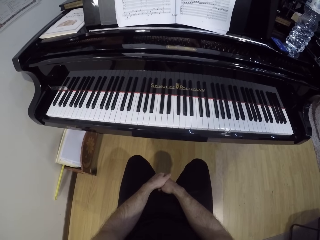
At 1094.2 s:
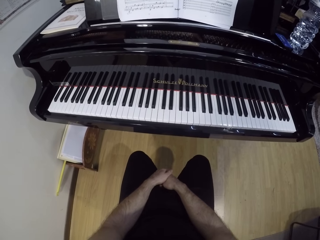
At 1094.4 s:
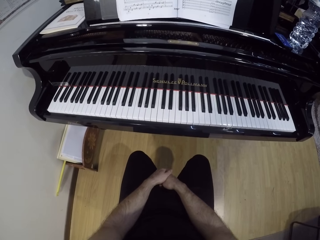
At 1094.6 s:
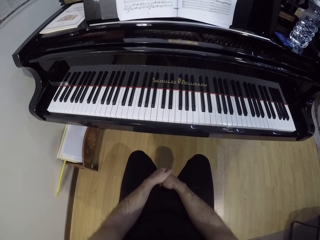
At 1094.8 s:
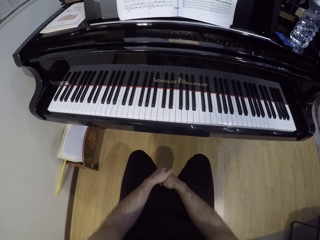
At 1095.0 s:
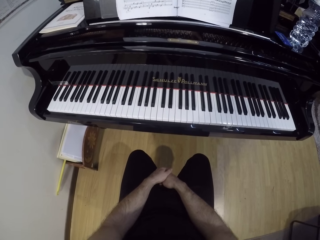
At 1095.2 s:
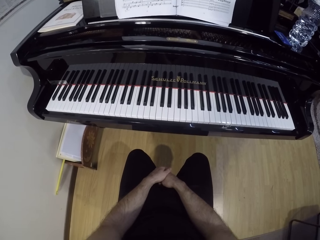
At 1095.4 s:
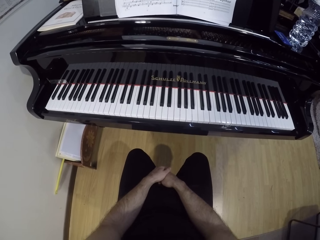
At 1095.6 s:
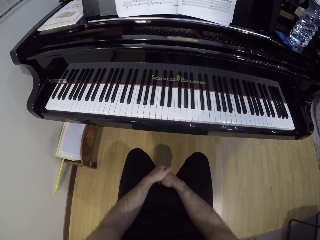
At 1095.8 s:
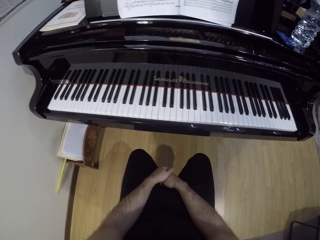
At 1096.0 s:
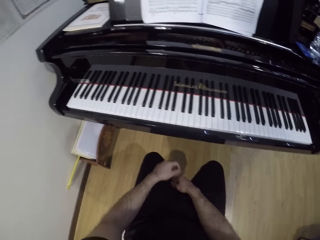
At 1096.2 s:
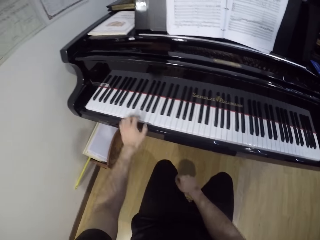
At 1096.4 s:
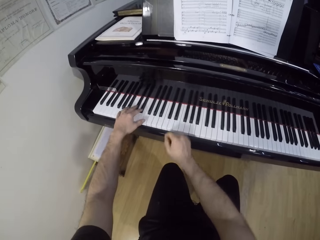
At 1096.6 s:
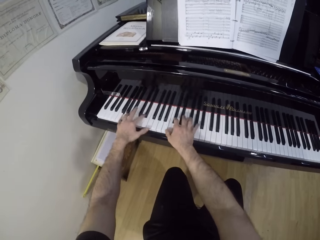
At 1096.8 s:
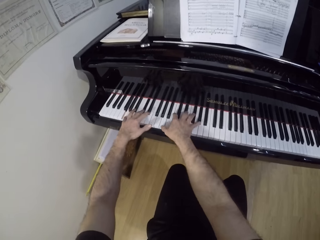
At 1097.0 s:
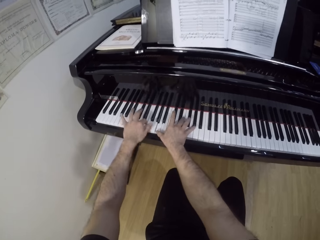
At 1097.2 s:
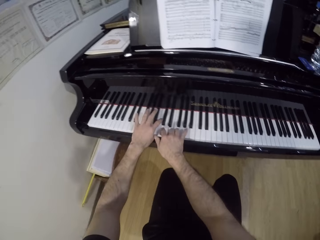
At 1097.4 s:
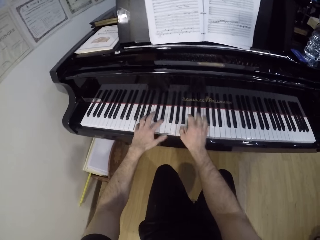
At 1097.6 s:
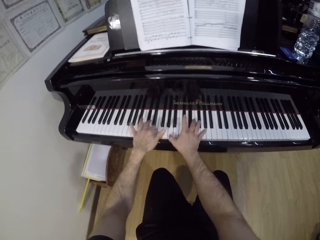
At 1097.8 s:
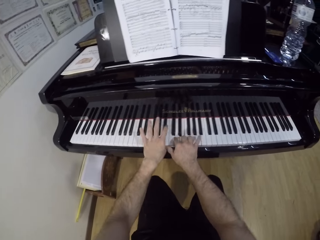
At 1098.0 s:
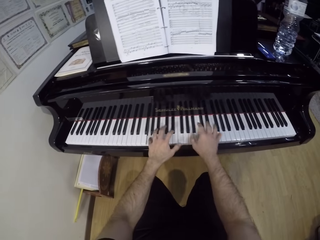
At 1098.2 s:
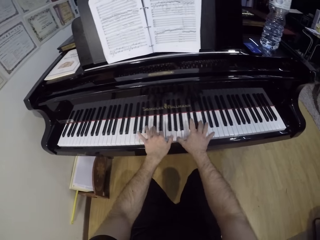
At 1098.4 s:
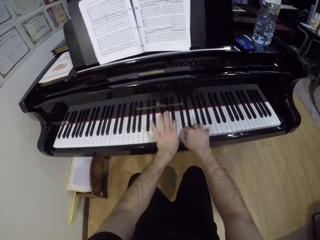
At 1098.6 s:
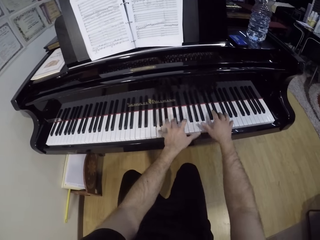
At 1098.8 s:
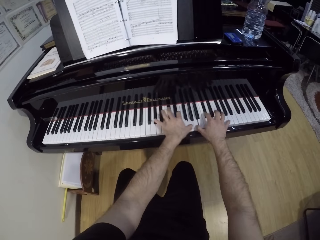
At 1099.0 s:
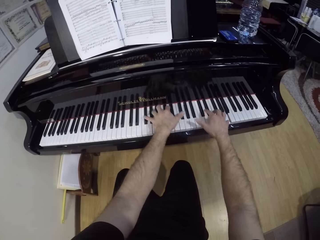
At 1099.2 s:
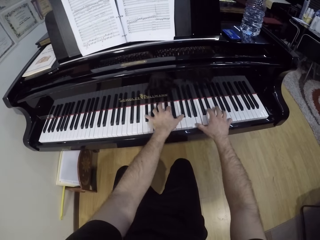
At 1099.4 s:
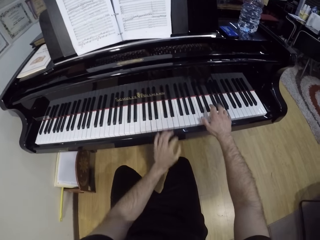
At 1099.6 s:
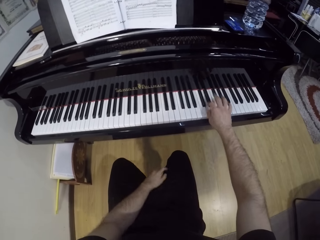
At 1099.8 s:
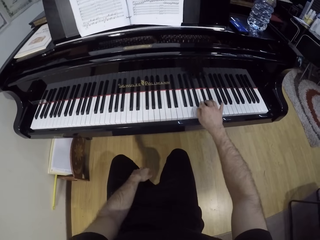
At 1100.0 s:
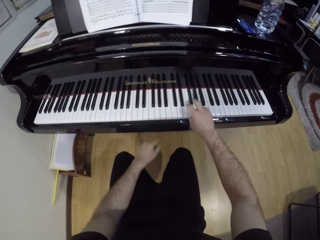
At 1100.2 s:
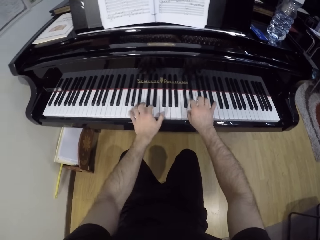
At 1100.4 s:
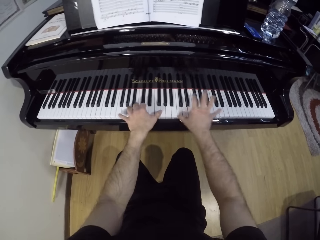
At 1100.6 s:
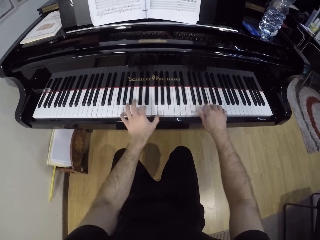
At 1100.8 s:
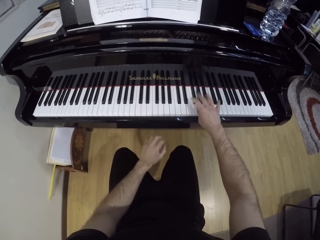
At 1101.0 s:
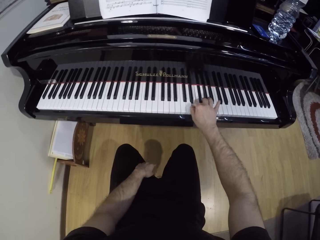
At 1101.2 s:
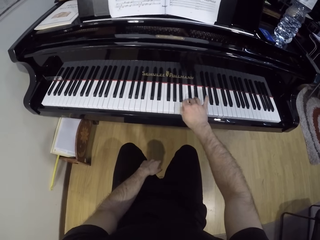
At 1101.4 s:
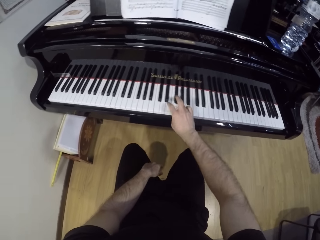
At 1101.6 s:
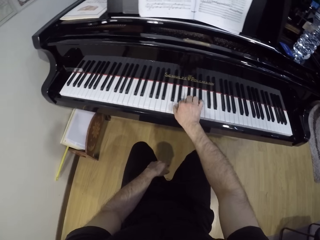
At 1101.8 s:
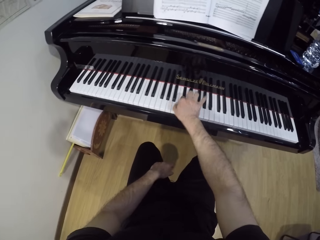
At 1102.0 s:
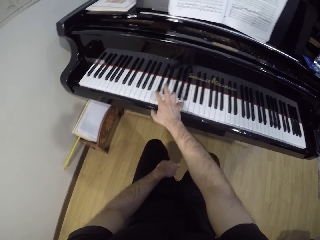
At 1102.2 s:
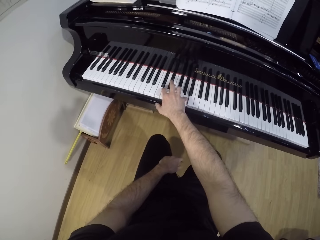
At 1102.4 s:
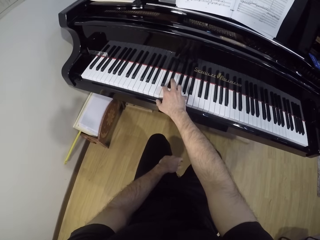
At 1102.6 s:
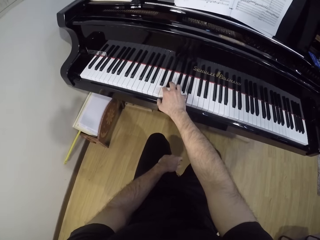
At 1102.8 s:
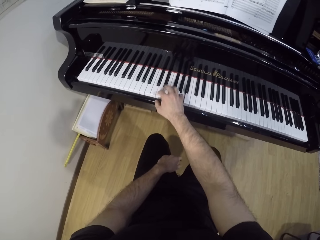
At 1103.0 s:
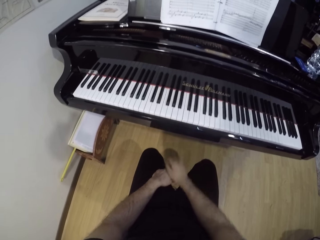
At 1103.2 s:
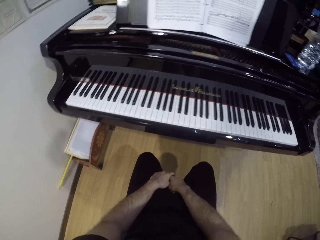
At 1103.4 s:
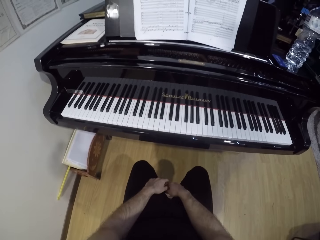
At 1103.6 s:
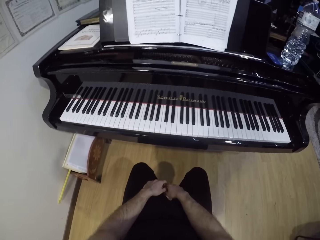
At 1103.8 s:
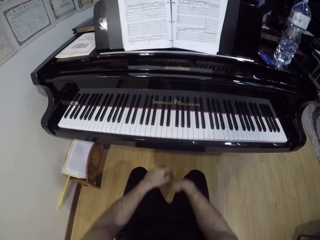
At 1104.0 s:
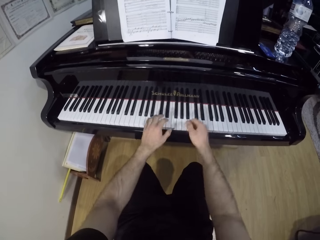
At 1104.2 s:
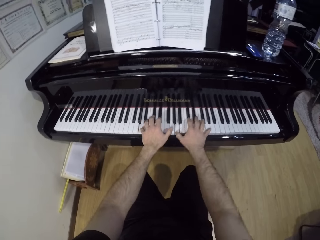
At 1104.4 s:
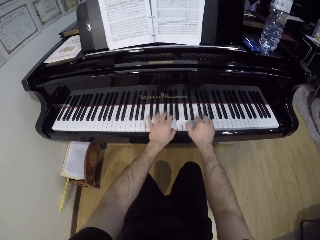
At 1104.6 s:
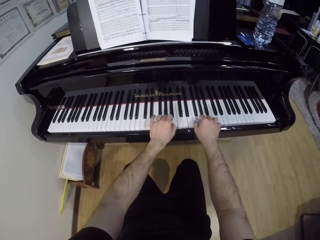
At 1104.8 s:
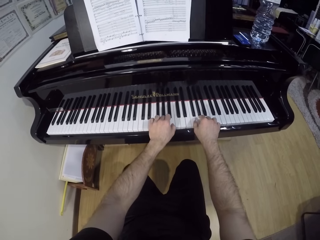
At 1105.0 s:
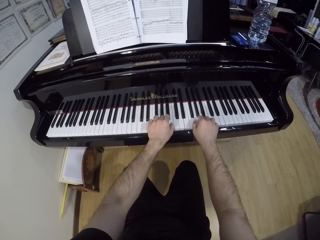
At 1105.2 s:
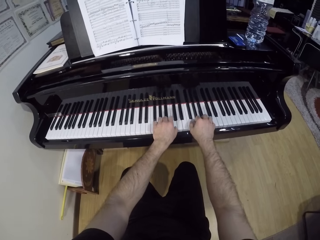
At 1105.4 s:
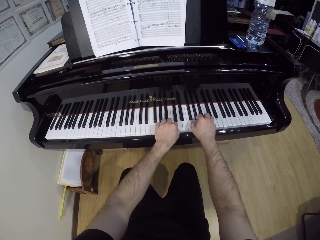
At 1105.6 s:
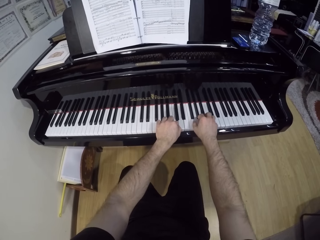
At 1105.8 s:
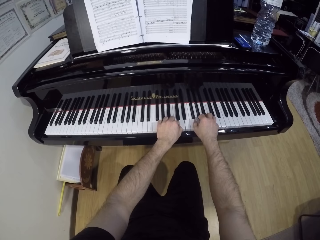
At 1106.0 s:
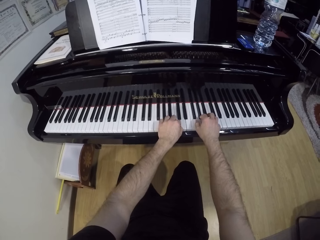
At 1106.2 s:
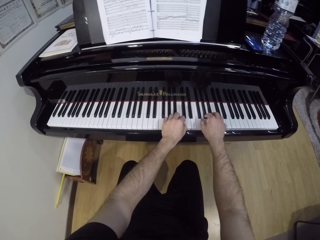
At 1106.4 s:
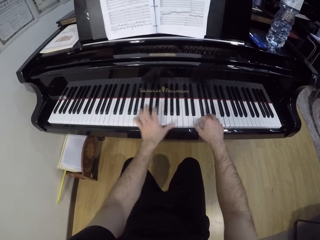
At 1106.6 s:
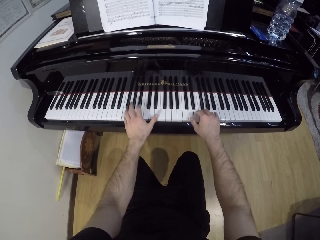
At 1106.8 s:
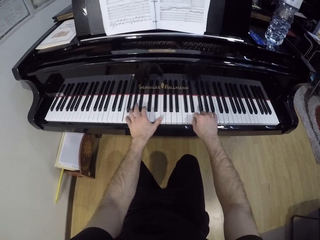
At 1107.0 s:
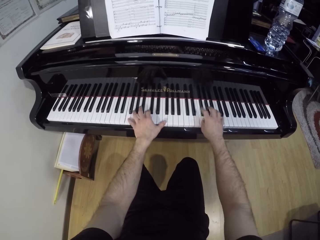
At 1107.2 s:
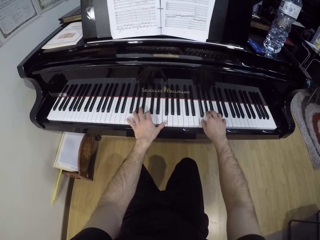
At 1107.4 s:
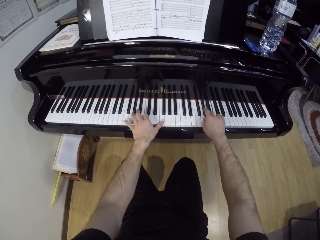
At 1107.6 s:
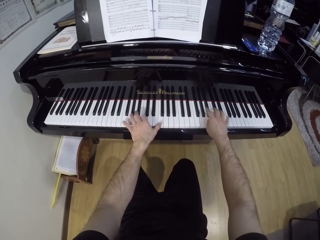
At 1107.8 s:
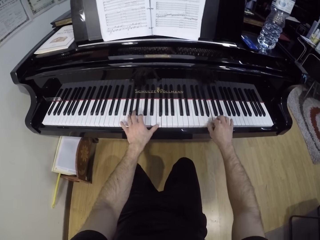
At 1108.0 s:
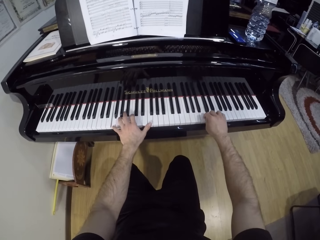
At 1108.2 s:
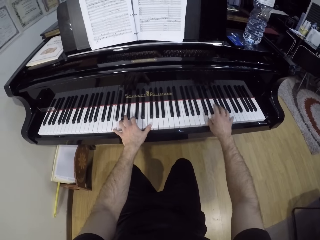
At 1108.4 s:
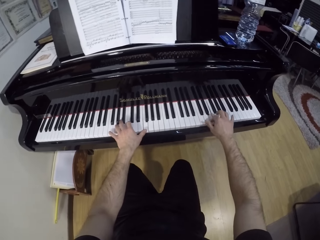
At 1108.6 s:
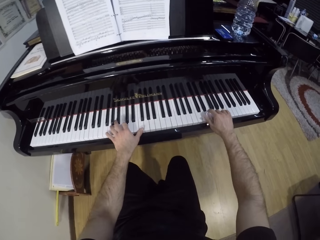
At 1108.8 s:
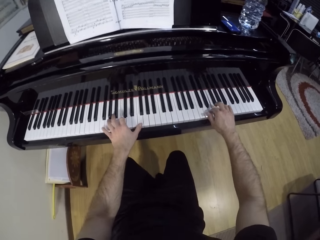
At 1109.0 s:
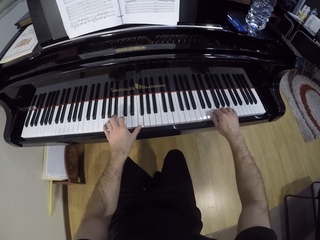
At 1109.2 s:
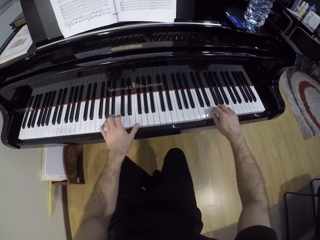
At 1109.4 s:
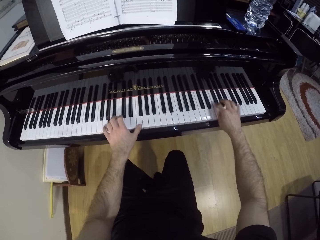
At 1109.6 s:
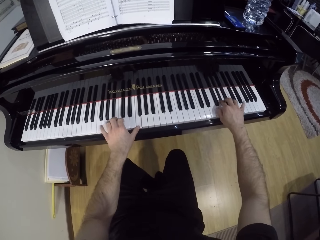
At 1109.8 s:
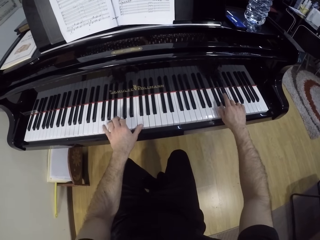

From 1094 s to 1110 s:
The camera wearer plays the piano with both hands. He plays the piano with his right hand. He plays the piano with both hands. He plays the piano with his right hand. He folds the hands. He plays the piano with both hands.

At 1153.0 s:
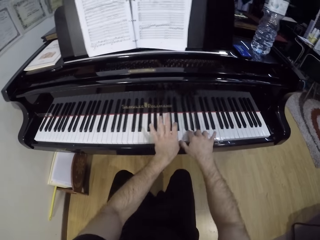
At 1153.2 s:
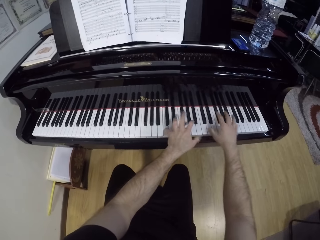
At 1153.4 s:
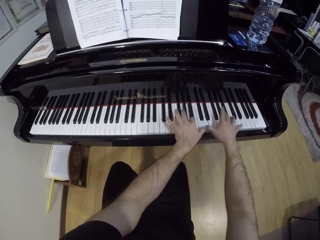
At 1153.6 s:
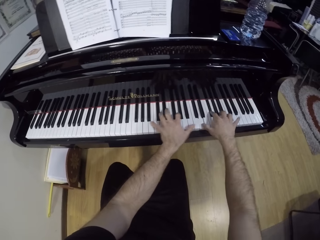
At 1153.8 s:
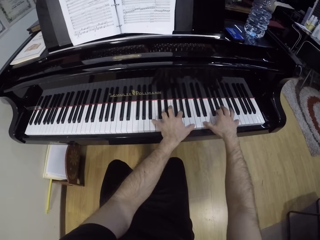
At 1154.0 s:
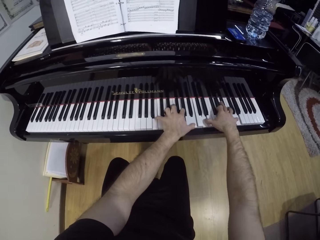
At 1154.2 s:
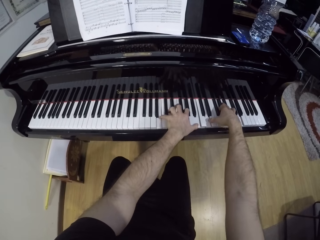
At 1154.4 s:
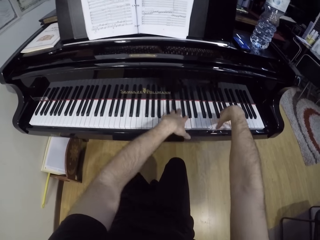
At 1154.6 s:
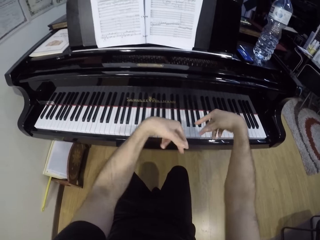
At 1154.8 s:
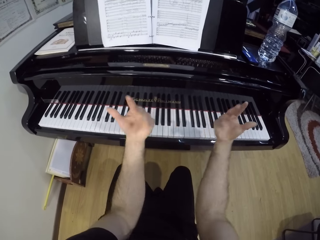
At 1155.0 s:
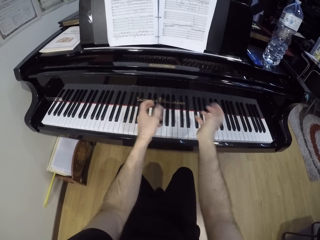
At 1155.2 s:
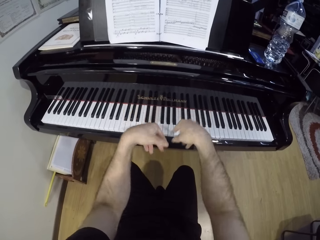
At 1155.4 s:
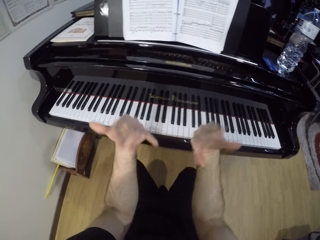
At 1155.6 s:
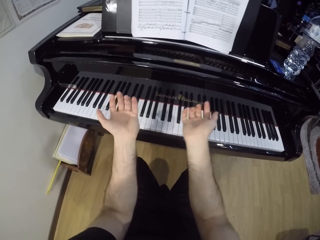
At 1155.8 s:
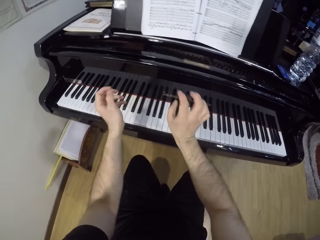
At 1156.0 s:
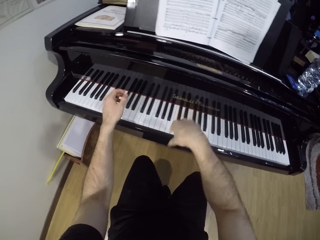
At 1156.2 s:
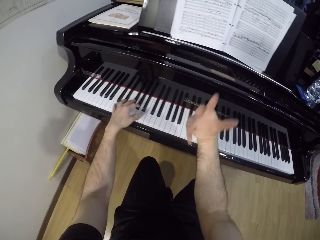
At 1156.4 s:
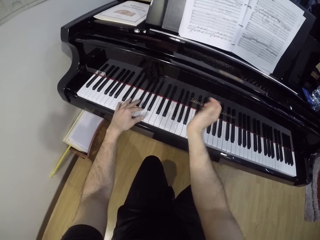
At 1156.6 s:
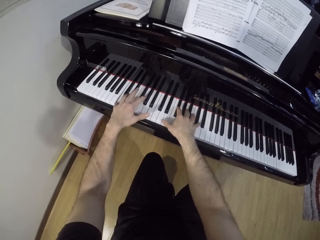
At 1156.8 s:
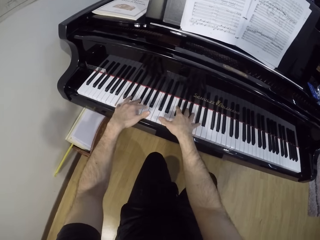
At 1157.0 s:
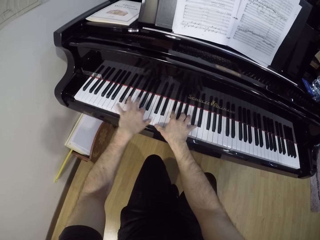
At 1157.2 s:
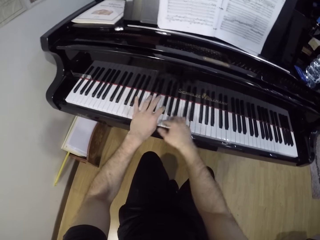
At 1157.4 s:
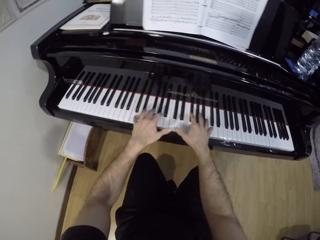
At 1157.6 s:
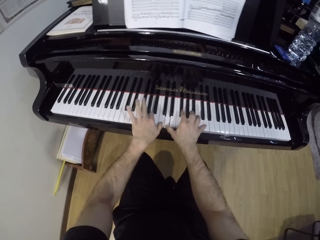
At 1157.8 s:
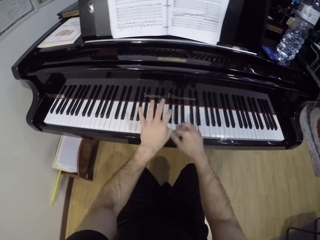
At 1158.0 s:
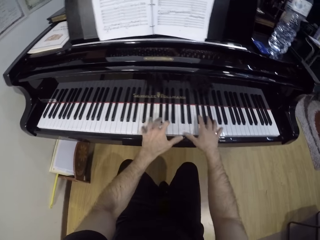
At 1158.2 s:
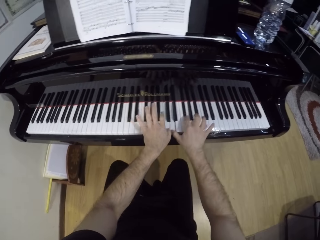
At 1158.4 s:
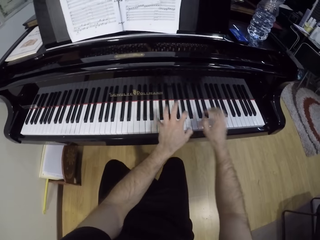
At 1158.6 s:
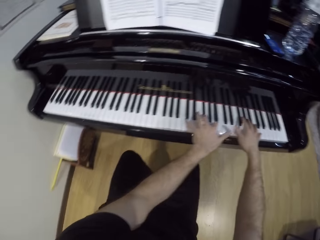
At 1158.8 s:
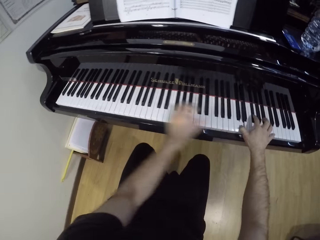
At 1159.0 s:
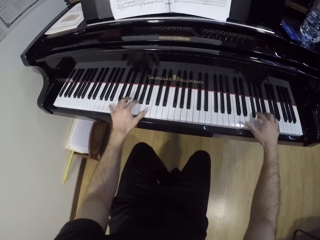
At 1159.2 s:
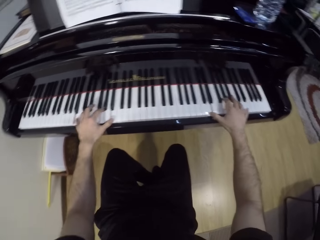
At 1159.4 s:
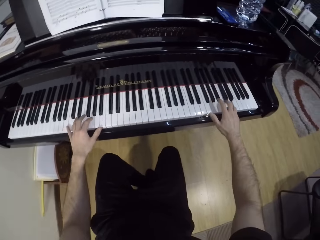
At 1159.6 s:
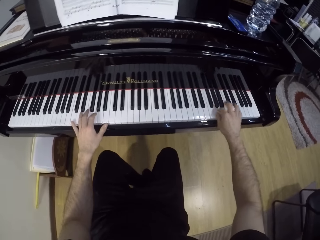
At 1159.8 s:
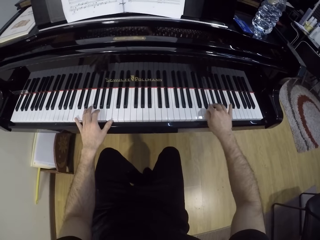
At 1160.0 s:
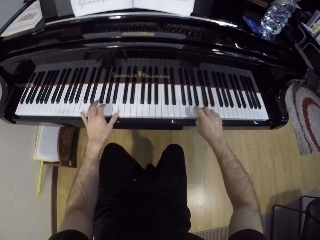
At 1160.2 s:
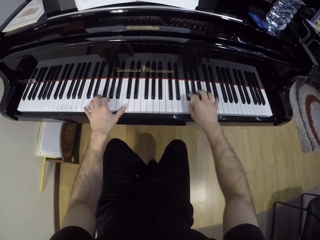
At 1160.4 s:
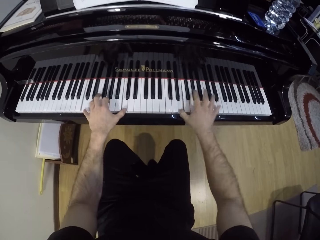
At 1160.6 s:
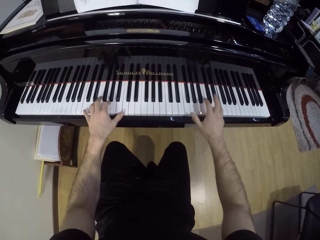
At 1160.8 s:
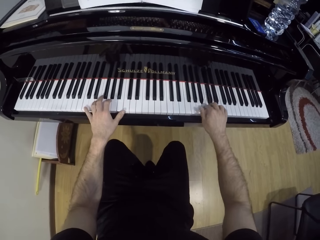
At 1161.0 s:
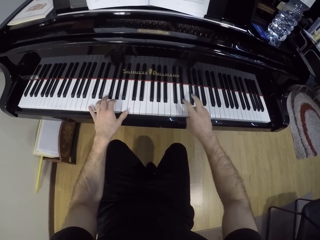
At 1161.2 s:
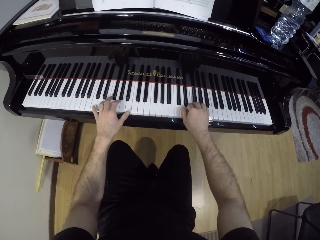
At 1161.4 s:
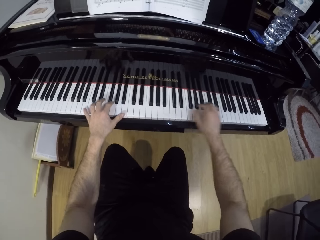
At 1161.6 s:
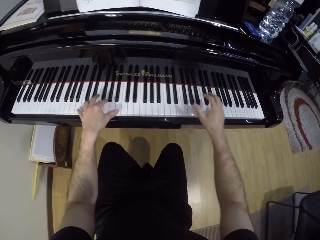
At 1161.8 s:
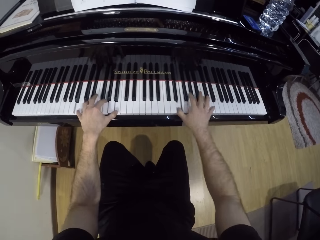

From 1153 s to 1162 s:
The camera wearer rolls his wrists. He shakes the hands. He plays the piano with both hands.
